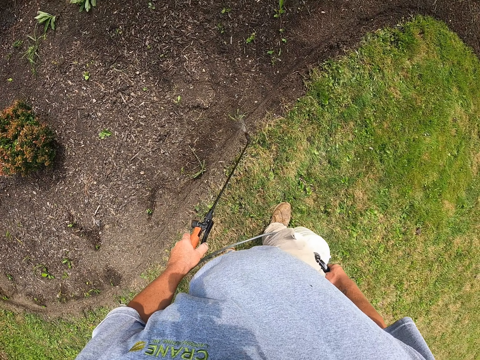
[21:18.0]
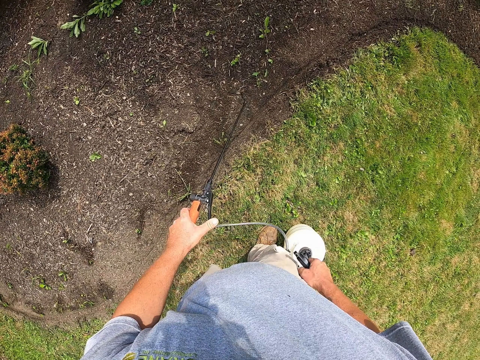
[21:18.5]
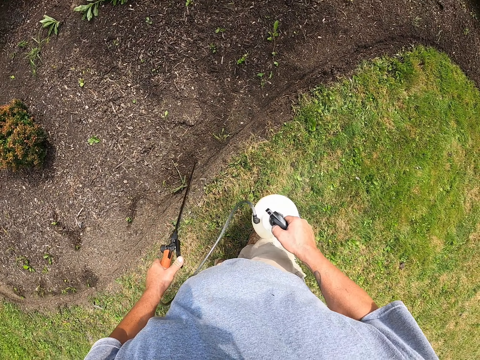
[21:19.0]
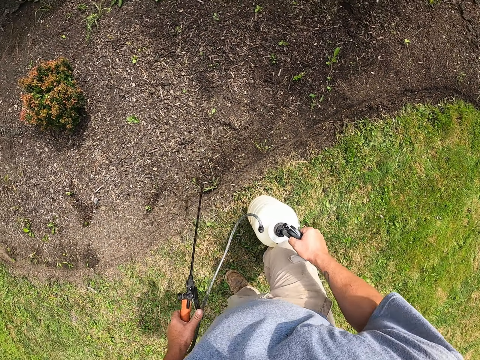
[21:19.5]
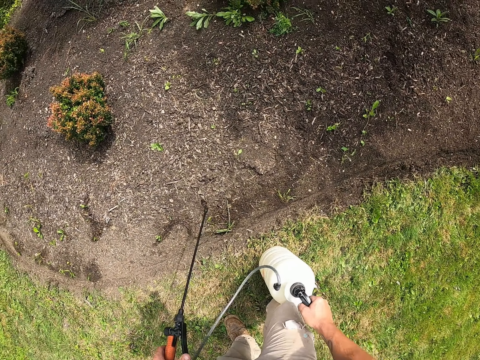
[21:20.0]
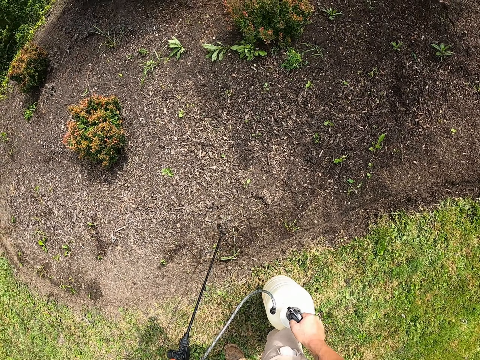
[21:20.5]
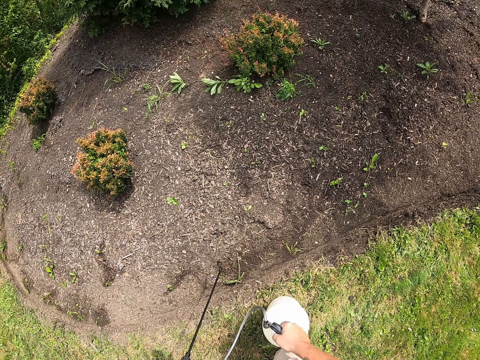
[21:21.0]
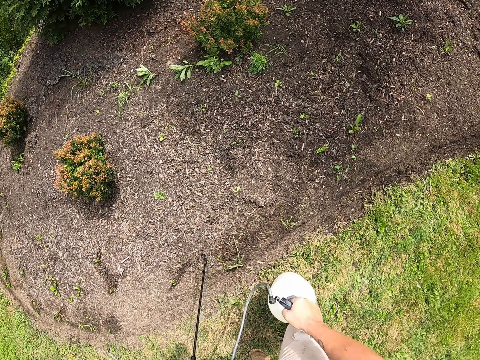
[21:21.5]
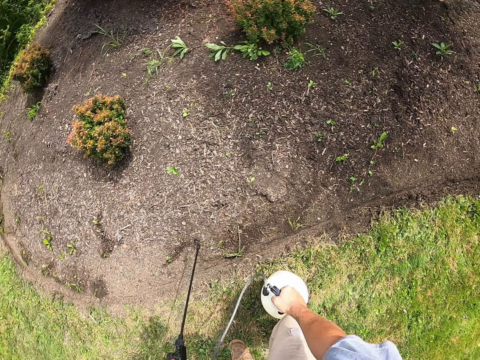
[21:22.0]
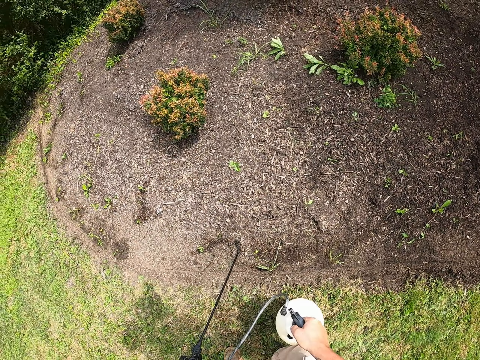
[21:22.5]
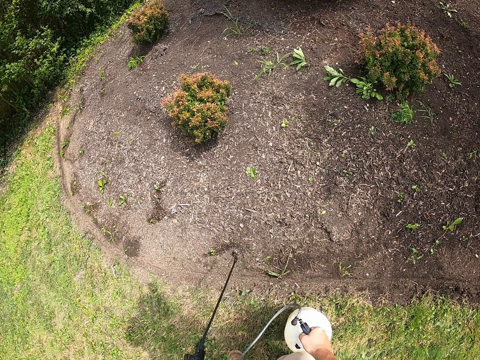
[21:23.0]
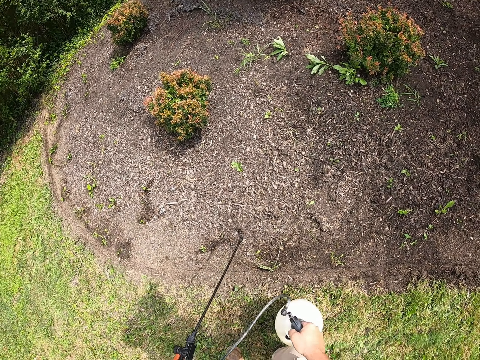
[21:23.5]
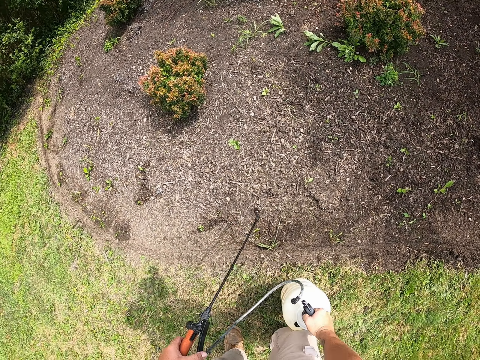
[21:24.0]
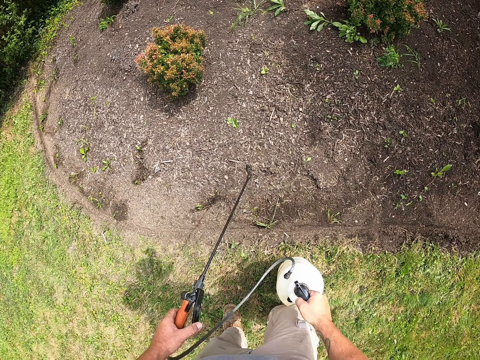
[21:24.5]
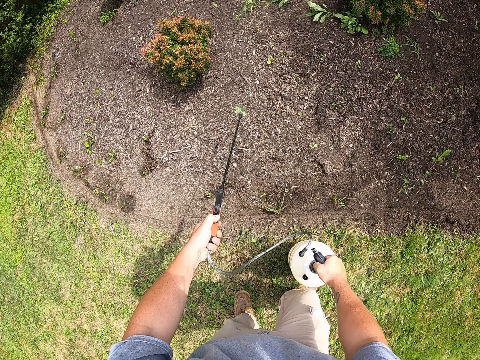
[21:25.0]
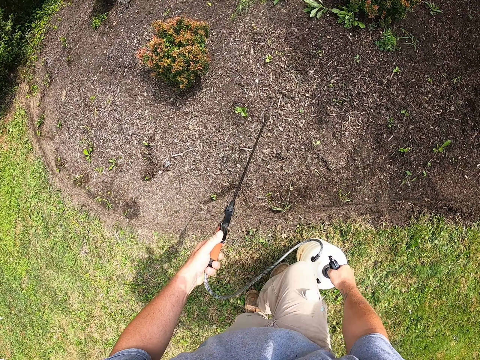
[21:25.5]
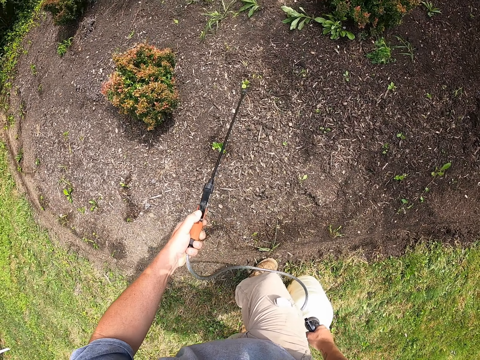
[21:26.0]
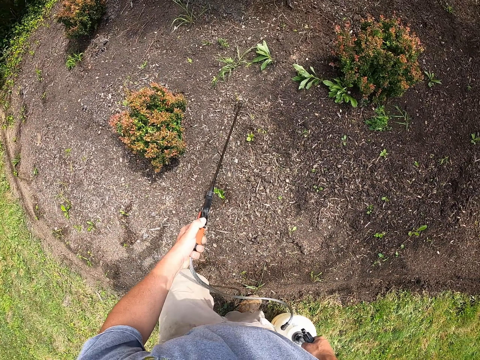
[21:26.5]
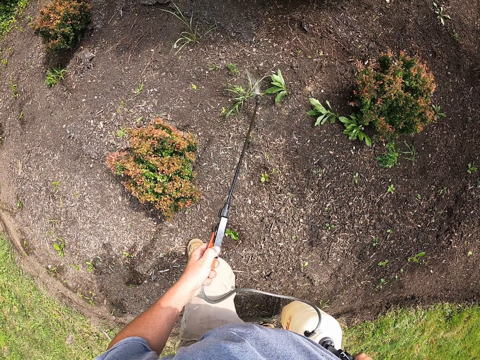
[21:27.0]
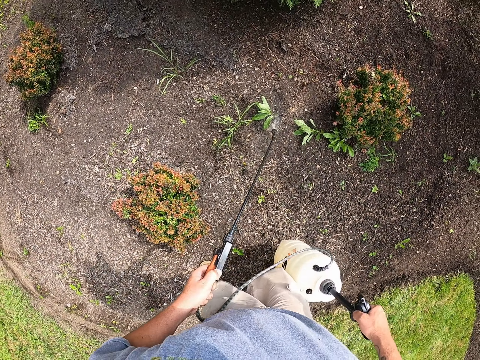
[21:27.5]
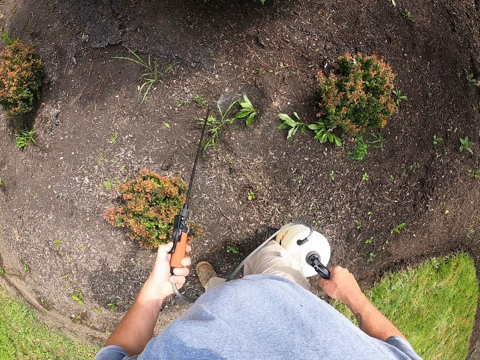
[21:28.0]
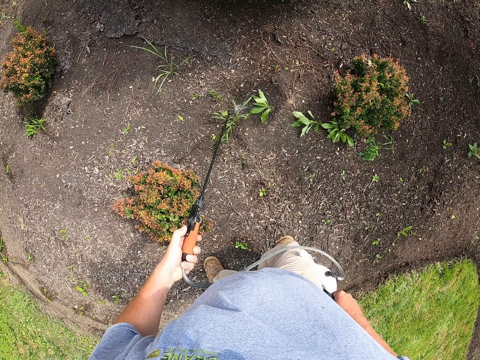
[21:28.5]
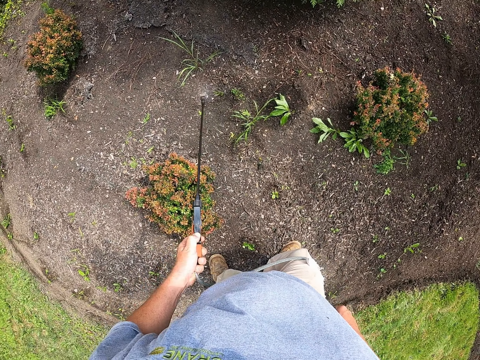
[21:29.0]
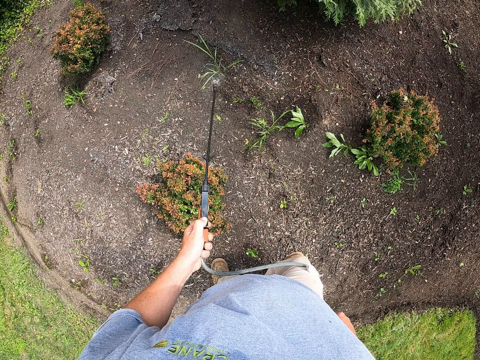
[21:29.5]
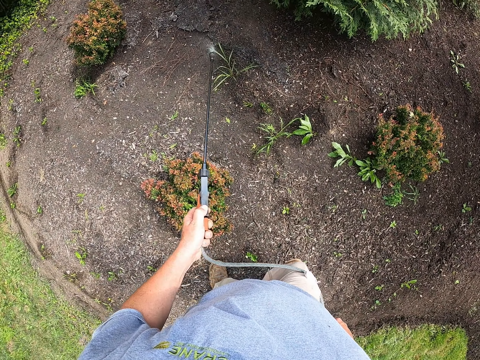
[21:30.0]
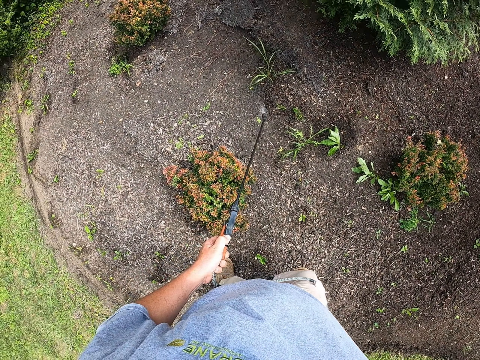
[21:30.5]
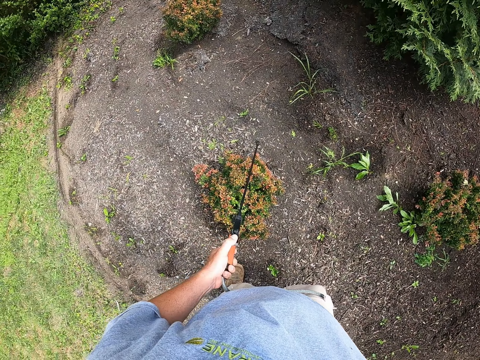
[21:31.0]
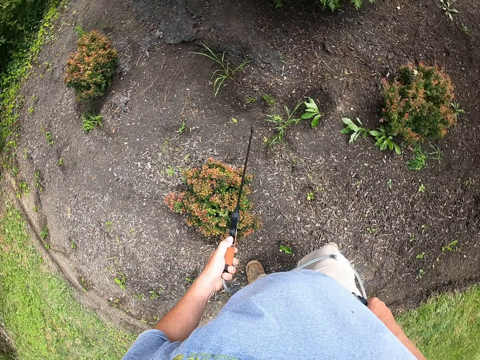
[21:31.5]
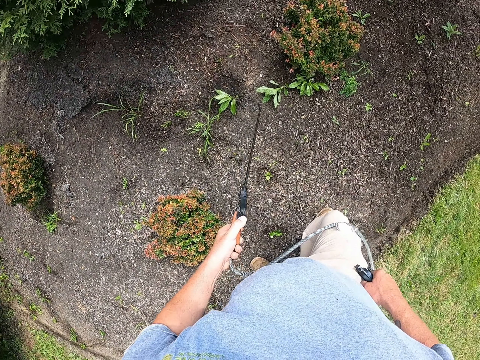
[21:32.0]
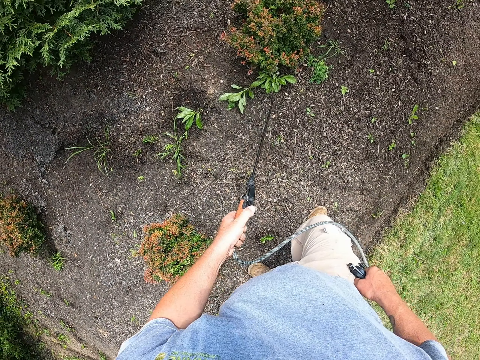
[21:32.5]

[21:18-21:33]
The camera wearer places the spray pump or hand pump on the ground. They pump the spray pump with the right hand. They spray herbicide on the flowers with the hand pump.

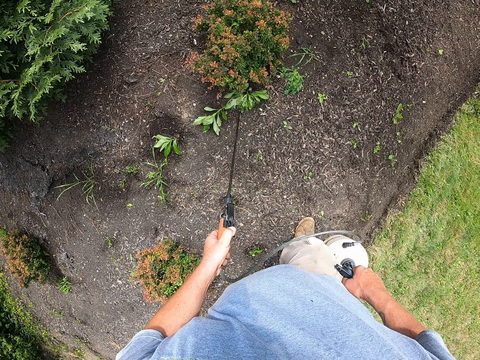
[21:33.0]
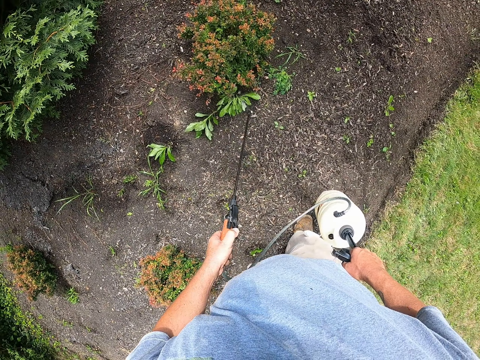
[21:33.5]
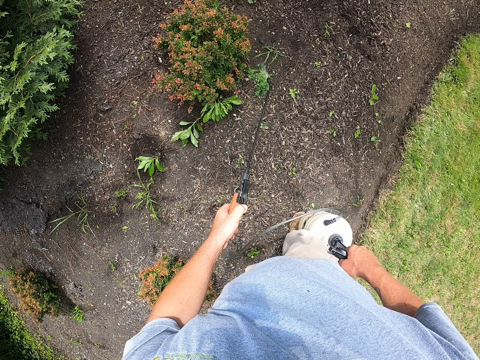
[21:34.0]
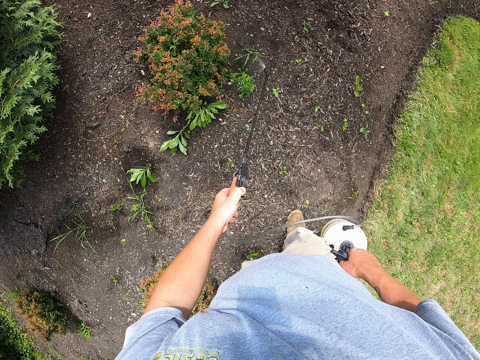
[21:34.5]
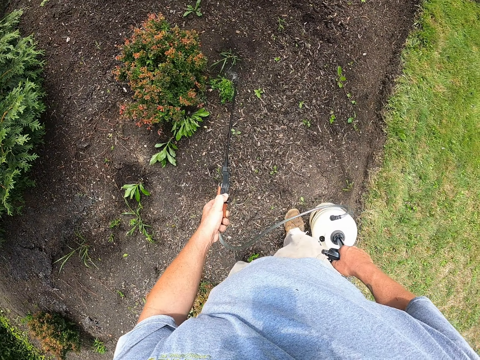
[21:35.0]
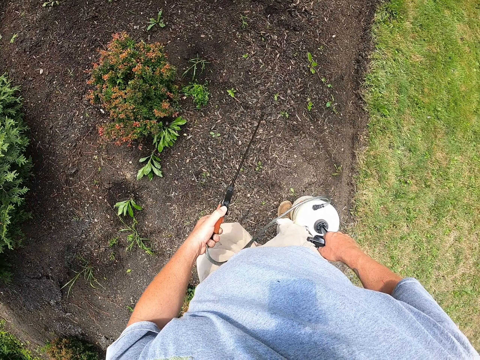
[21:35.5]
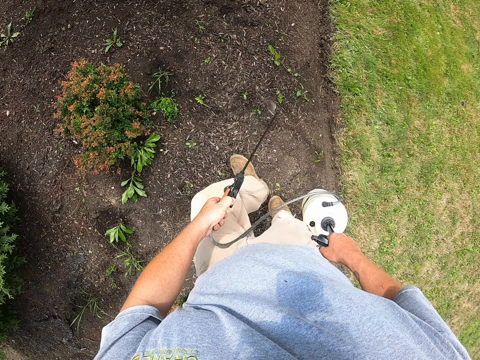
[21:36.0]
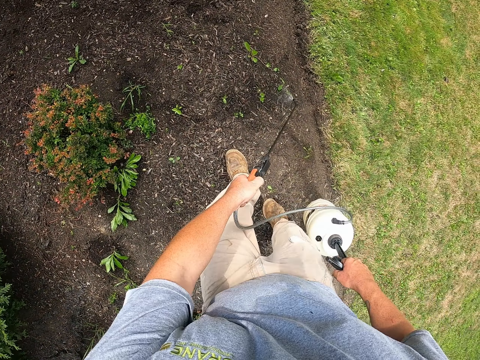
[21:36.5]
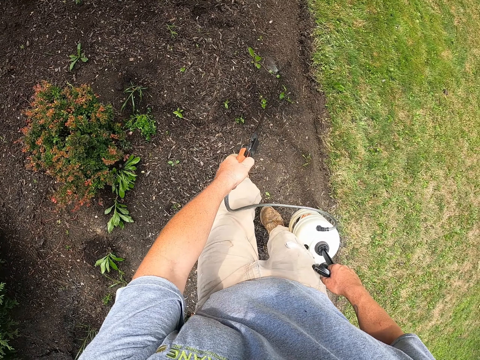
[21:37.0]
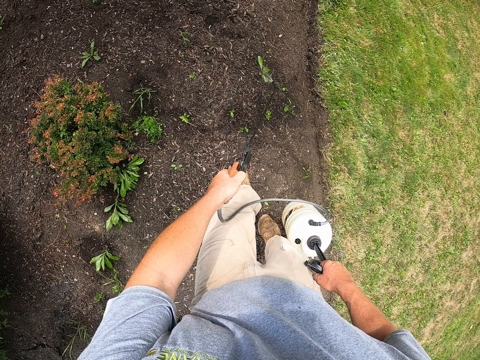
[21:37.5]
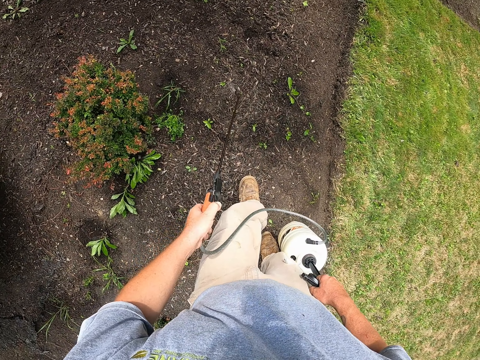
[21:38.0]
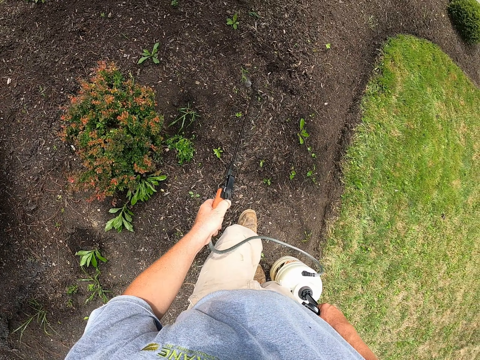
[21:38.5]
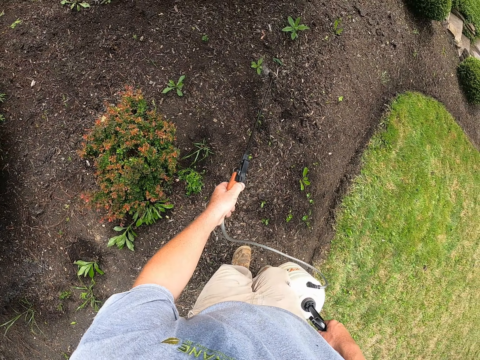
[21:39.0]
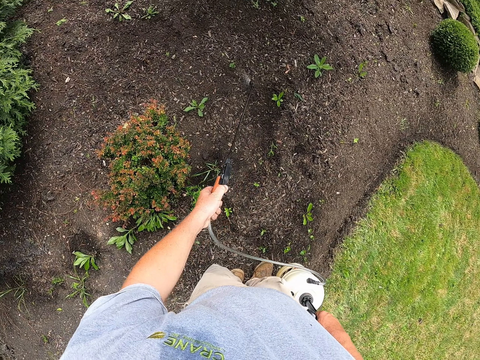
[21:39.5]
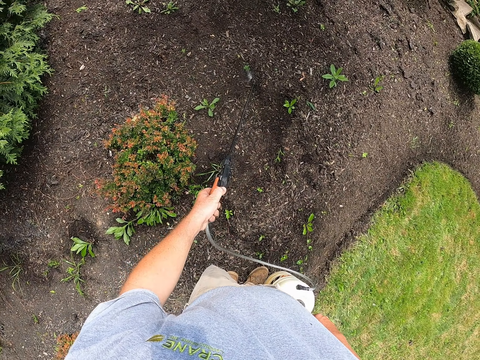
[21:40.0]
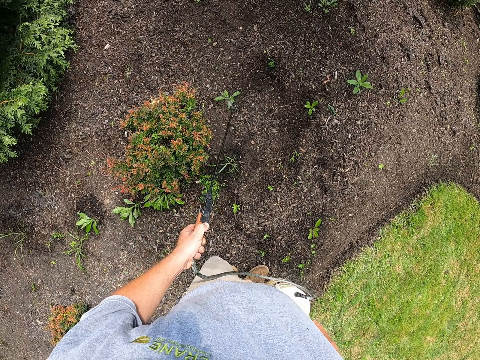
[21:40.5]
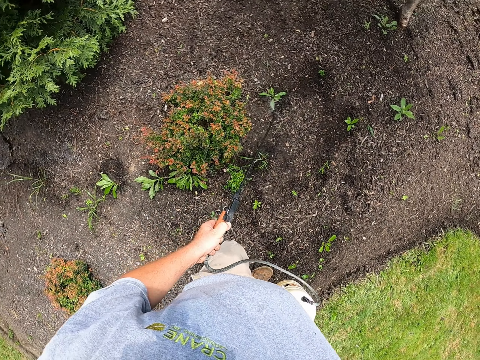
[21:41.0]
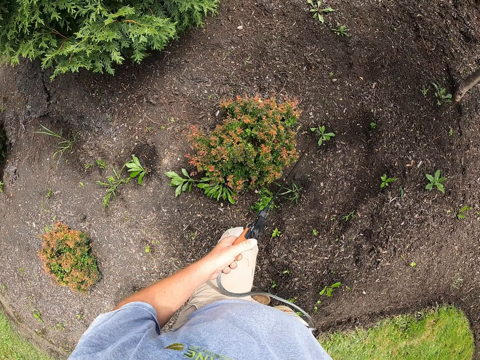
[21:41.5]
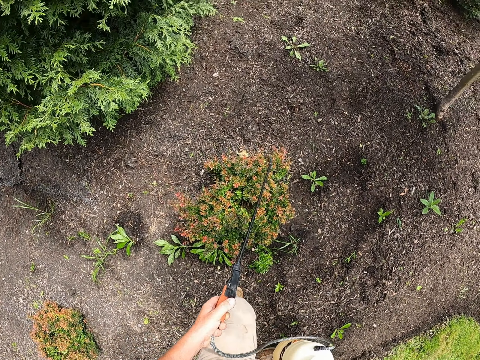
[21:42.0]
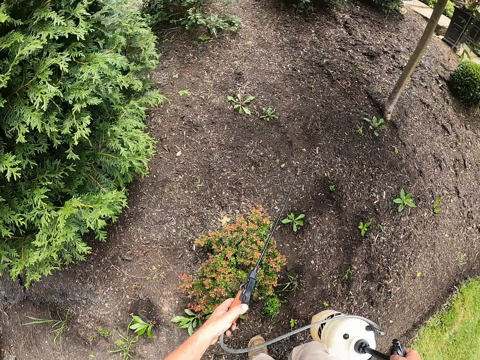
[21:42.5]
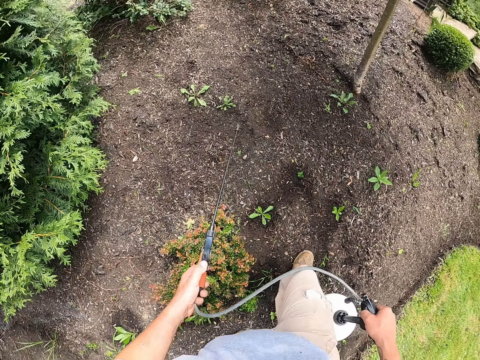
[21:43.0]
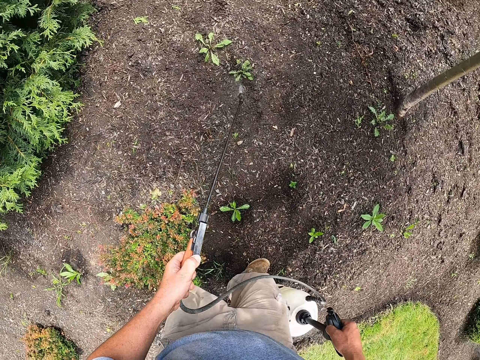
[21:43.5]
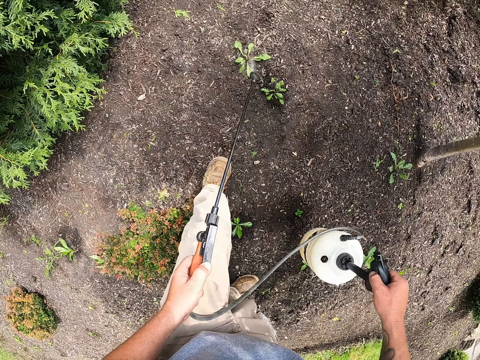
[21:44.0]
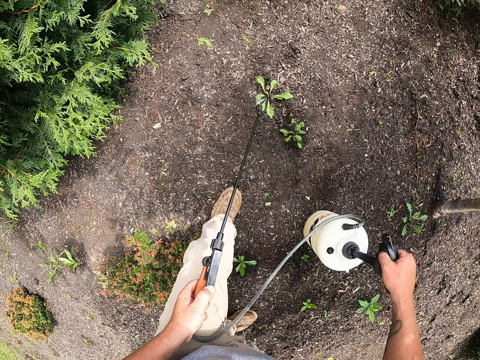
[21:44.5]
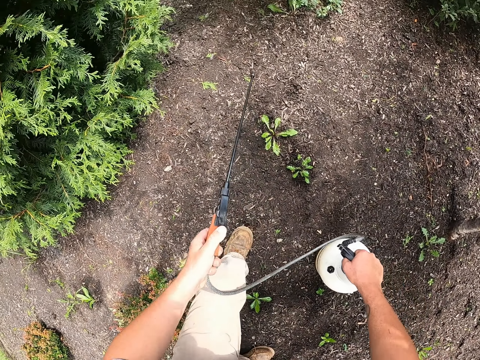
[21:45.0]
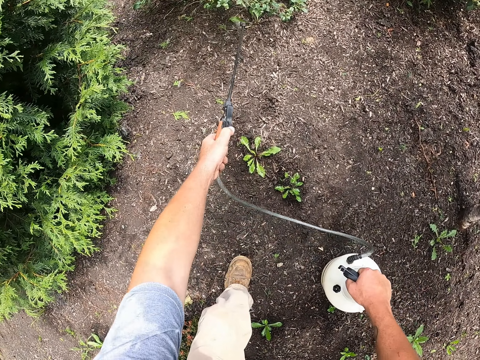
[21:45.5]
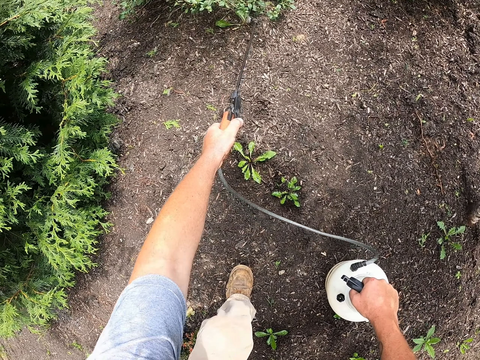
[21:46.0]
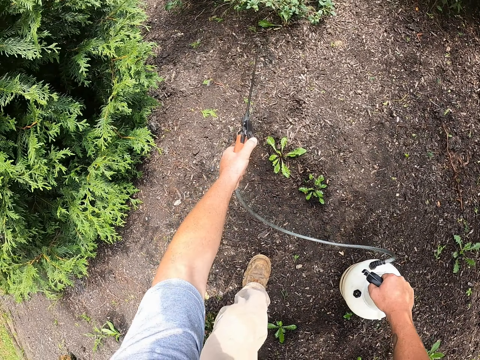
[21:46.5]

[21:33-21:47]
The camera wearer sprays herbicide with a hand pump. They place the spray pump or hand pump container on the ground with the right hand.
